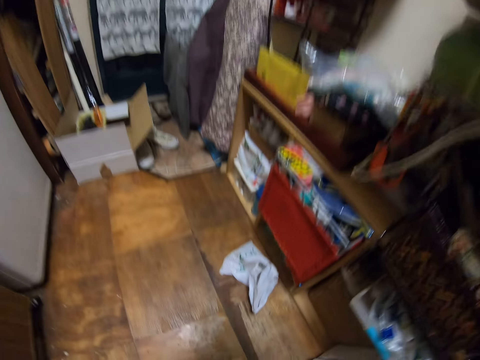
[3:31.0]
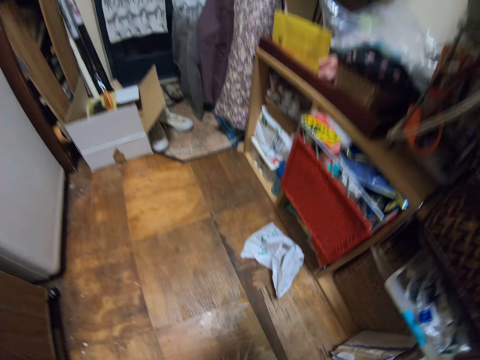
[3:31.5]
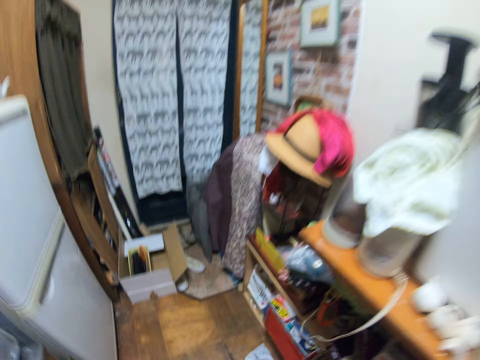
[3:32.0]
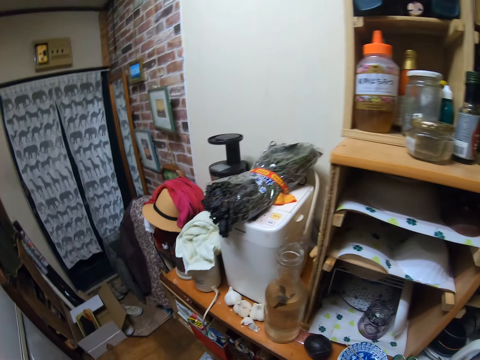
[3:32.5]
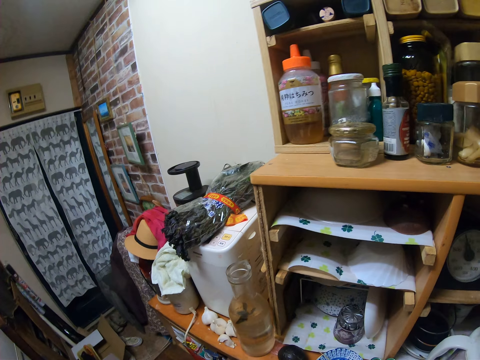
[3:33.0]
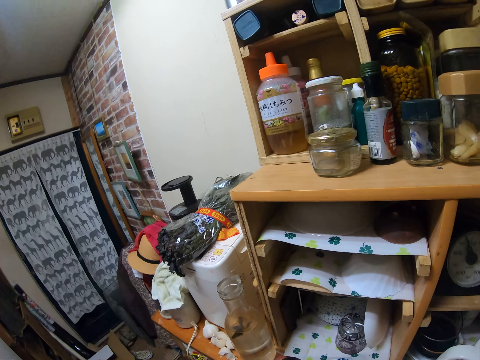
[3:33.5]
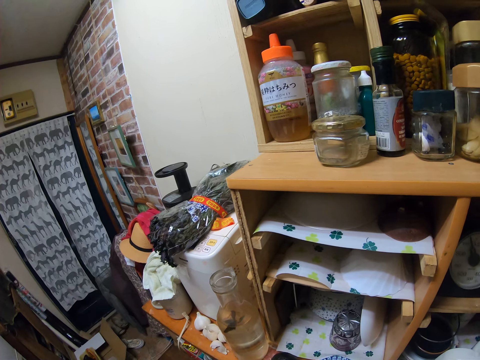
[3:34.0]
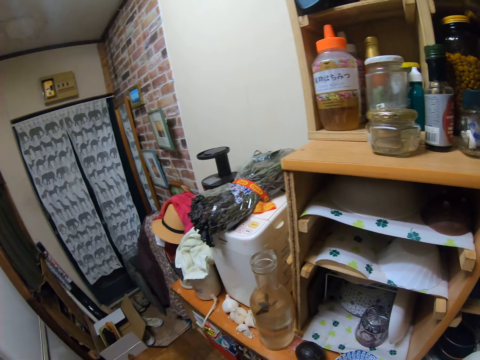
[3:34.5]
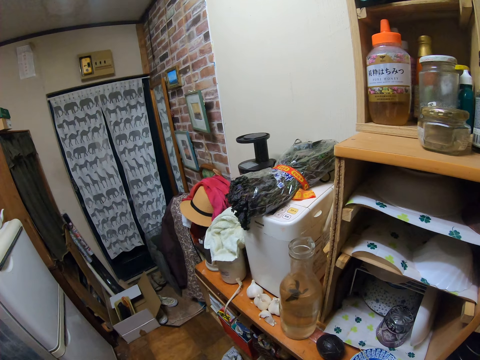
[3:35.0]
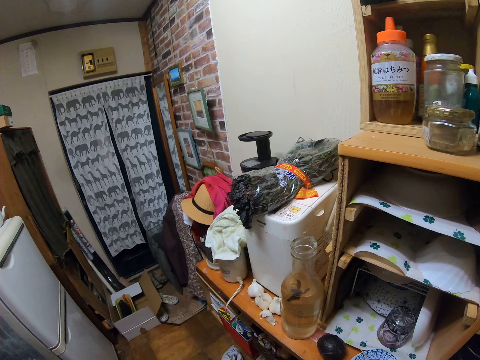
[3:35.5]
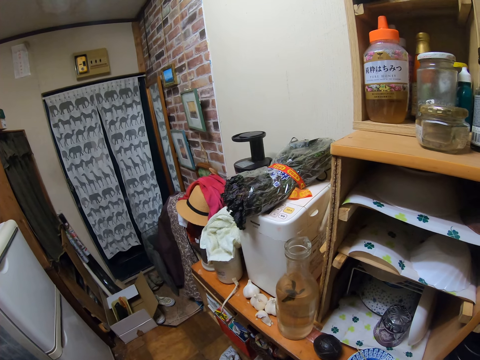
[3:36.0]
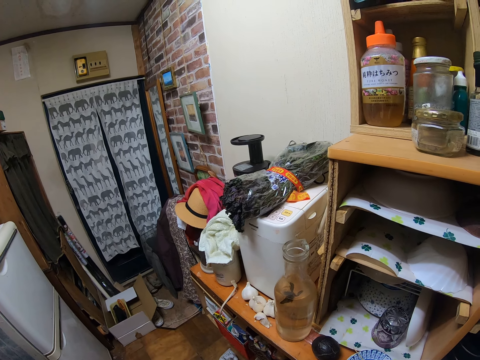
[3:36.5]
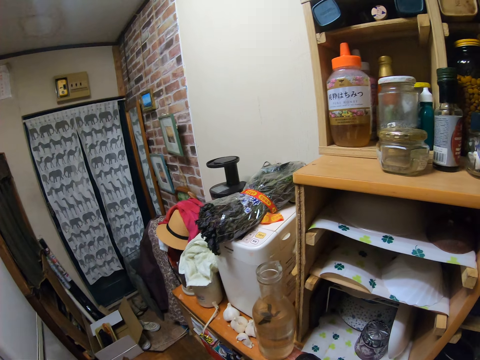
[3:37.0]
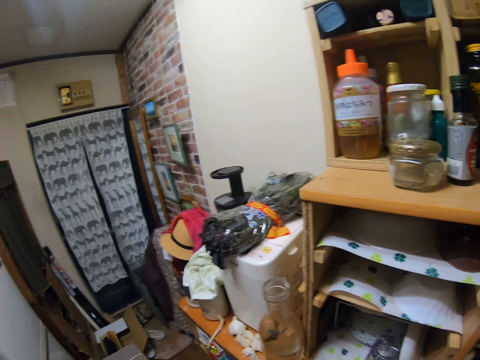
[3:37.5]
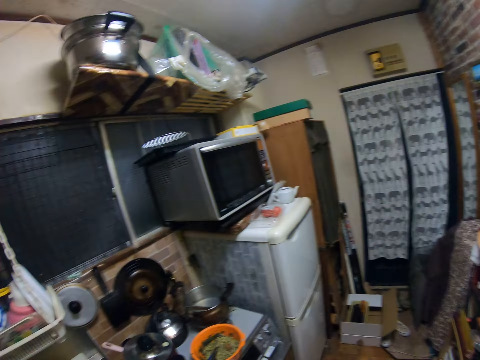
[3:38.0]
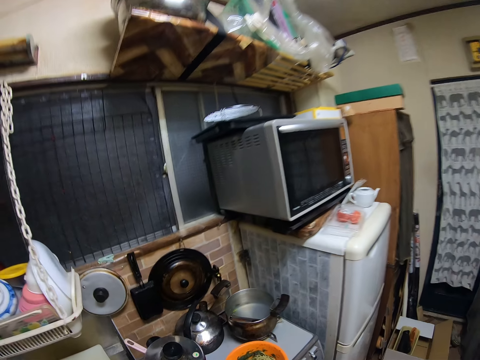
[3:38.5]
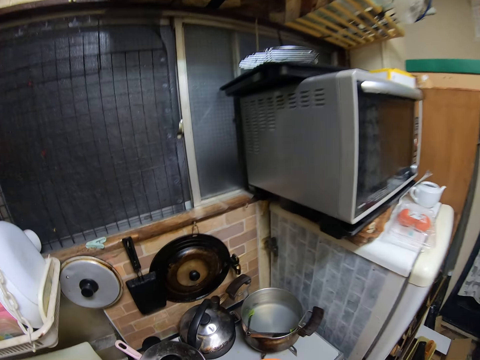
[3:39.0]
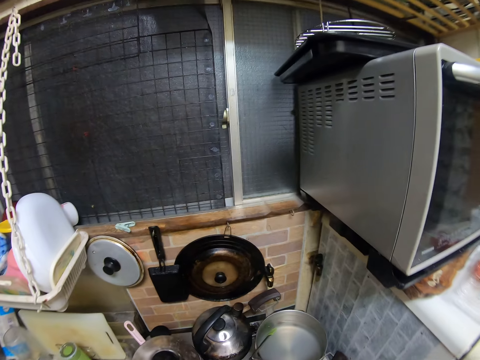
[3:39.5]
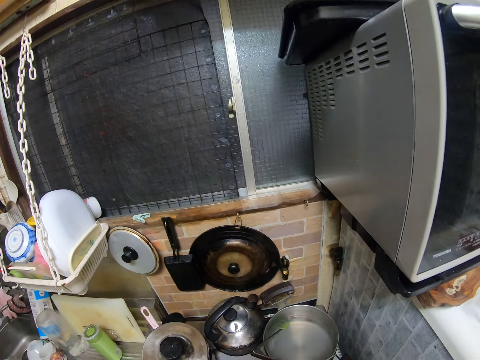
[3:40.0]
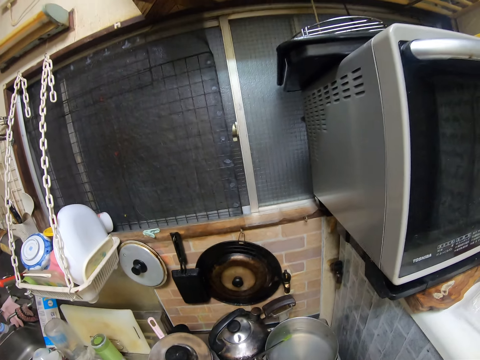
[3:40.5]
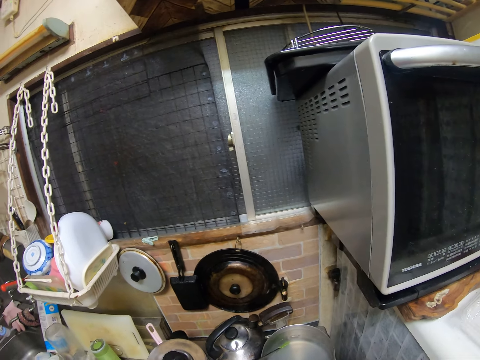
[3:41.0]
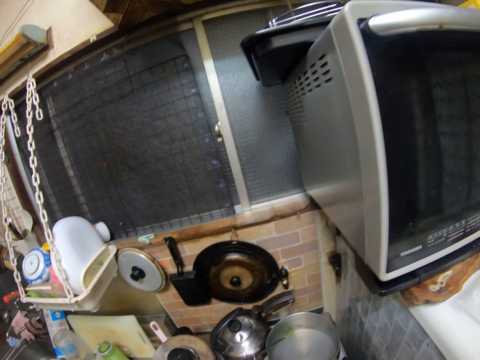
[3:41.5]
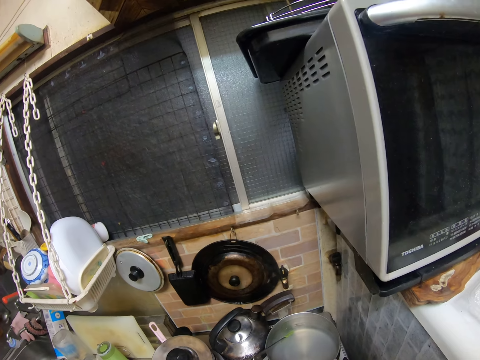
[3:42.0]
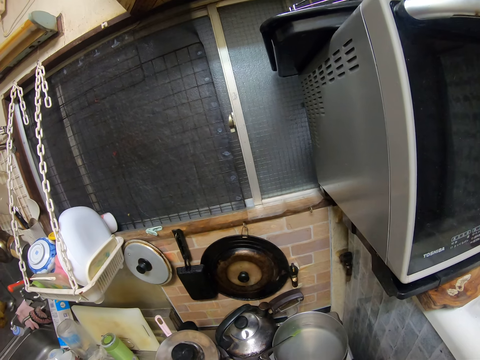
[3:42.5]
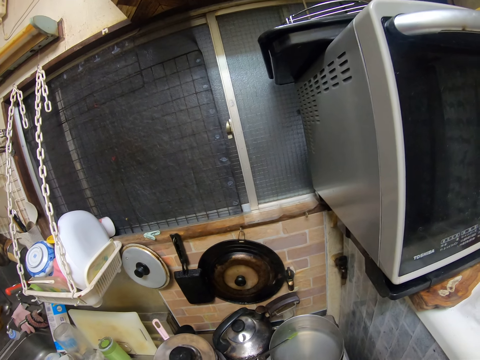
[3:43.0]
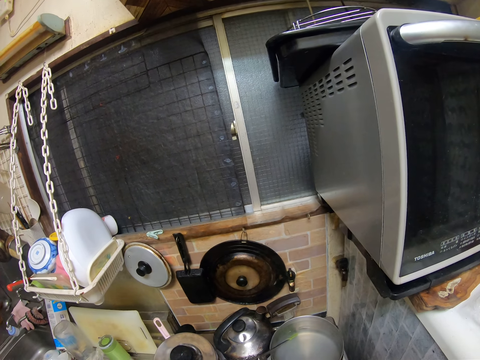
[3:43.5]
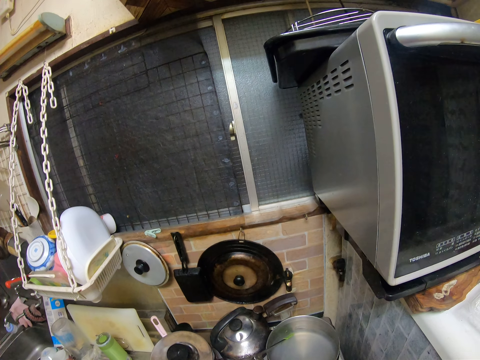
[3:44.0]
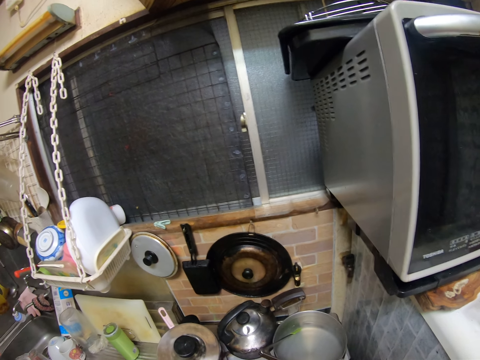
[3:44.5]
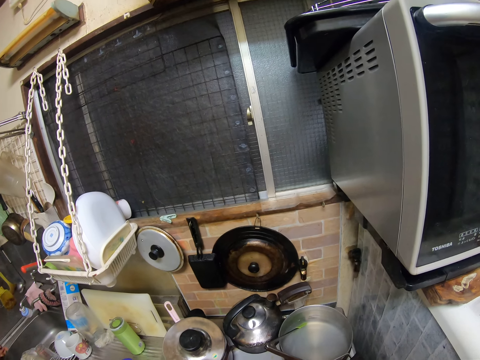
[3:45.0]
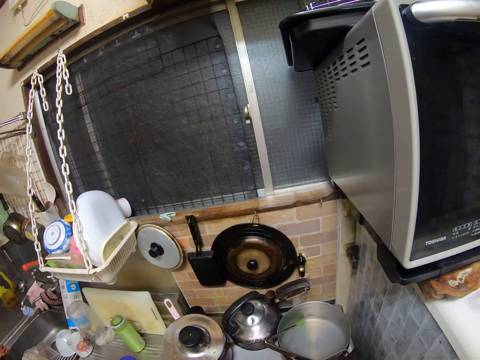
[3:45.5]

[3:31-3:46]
The camera wearer picks up something. They unwrap something. They stir spaghetti.

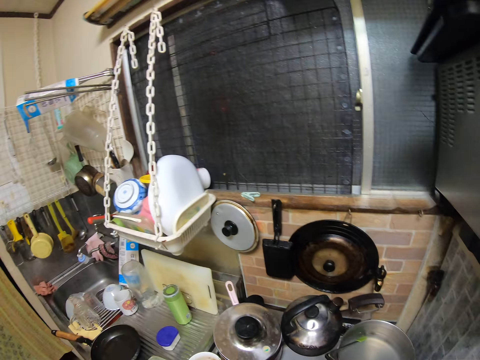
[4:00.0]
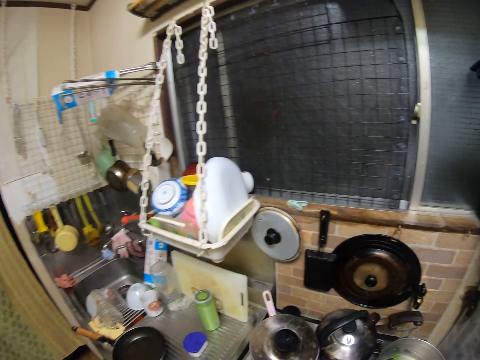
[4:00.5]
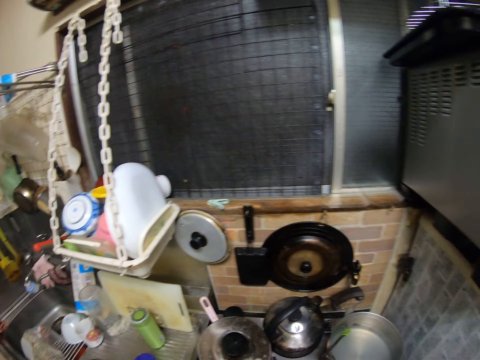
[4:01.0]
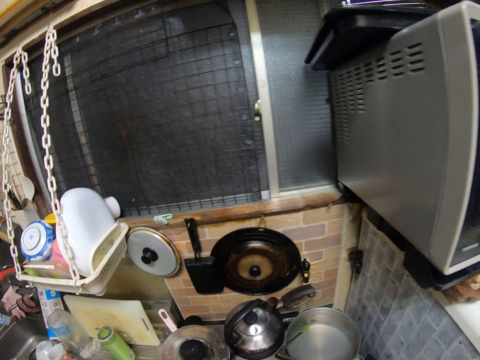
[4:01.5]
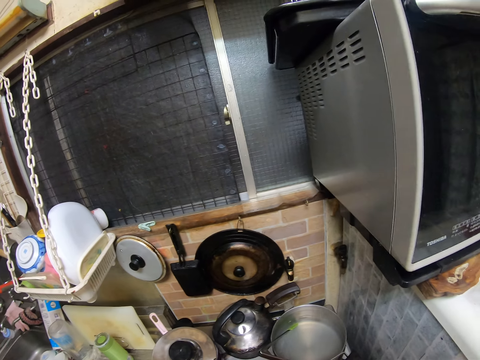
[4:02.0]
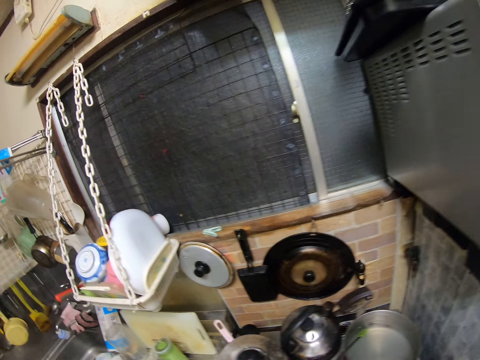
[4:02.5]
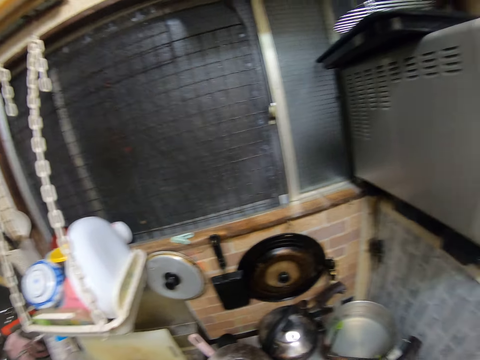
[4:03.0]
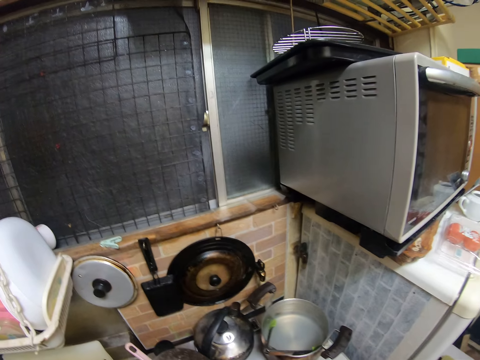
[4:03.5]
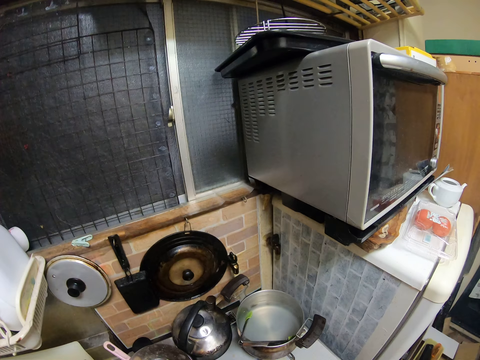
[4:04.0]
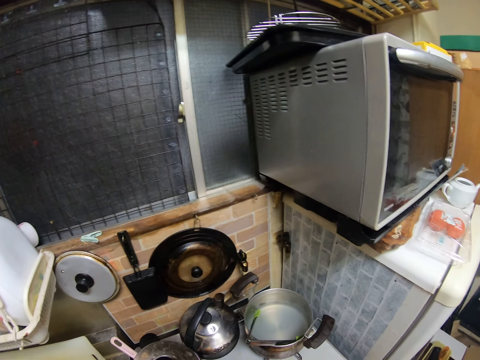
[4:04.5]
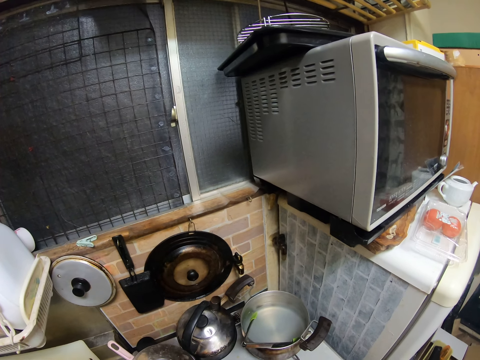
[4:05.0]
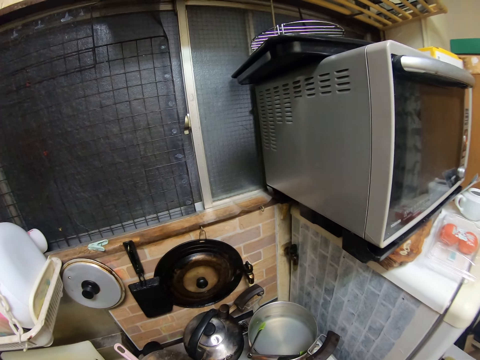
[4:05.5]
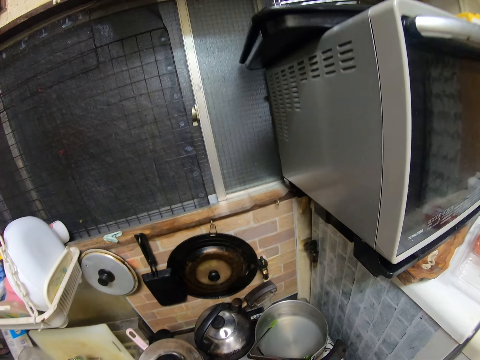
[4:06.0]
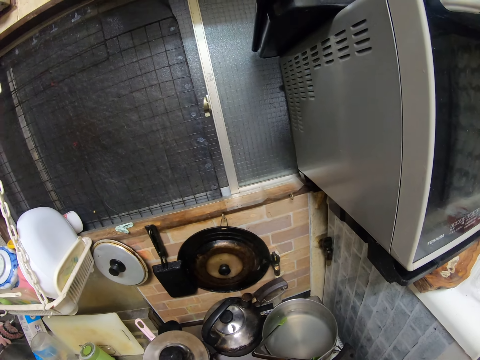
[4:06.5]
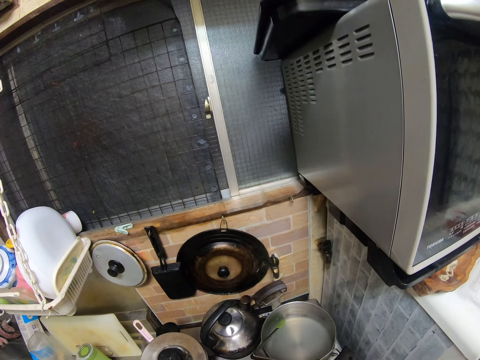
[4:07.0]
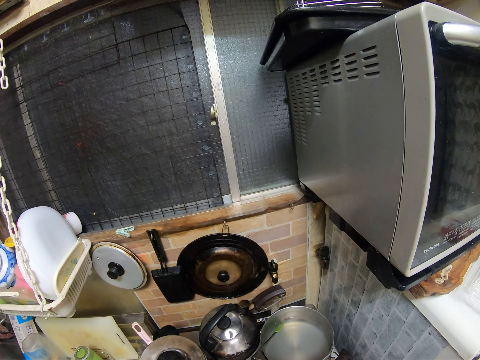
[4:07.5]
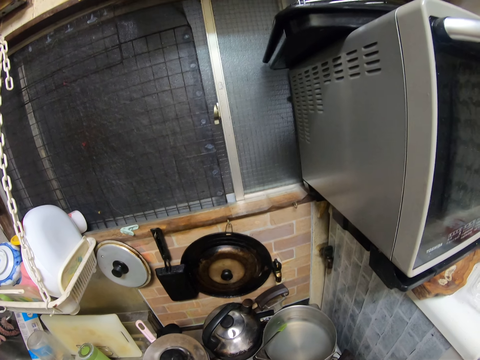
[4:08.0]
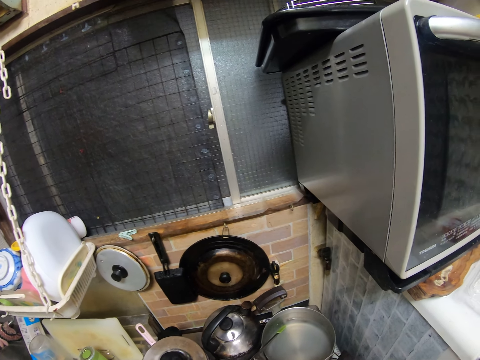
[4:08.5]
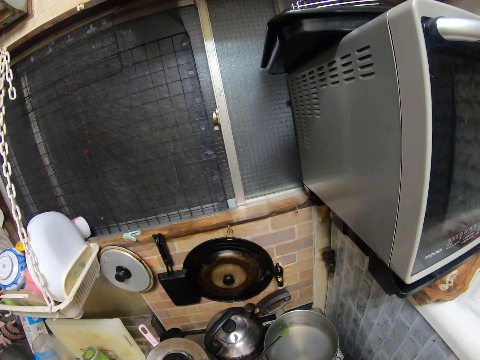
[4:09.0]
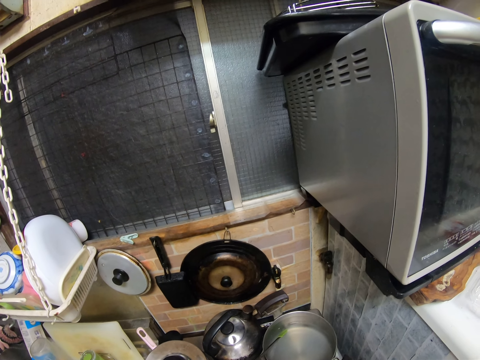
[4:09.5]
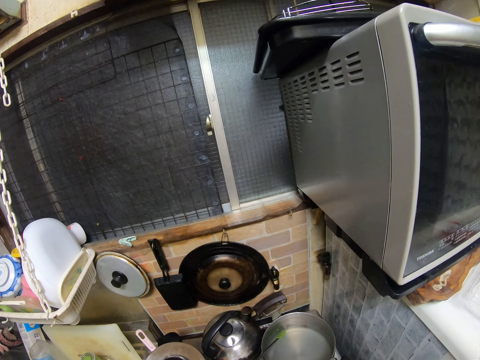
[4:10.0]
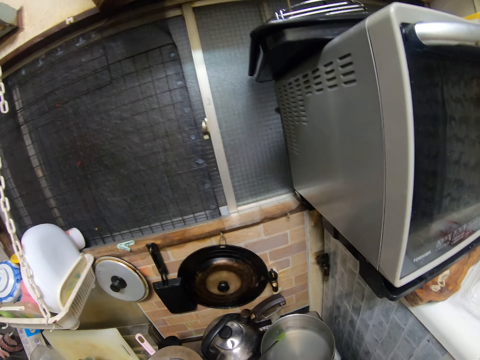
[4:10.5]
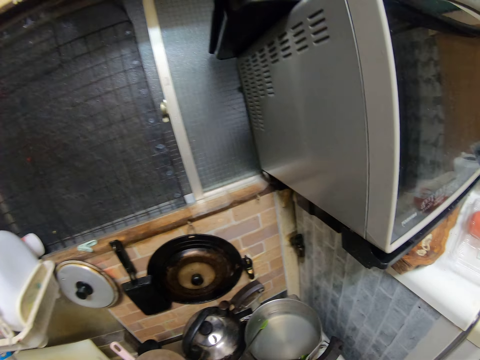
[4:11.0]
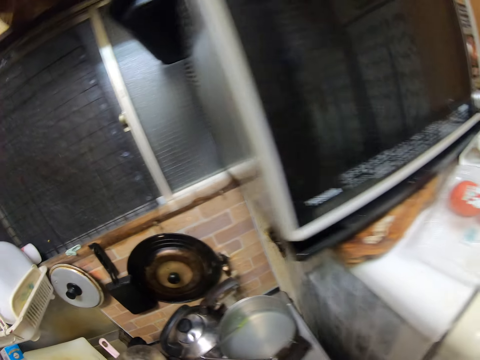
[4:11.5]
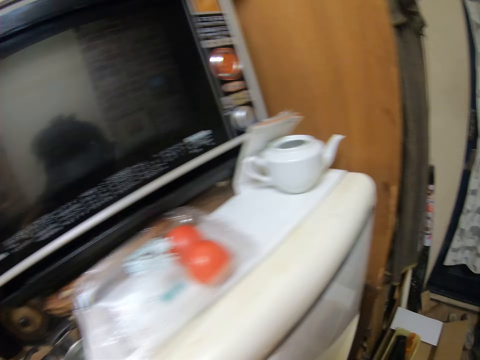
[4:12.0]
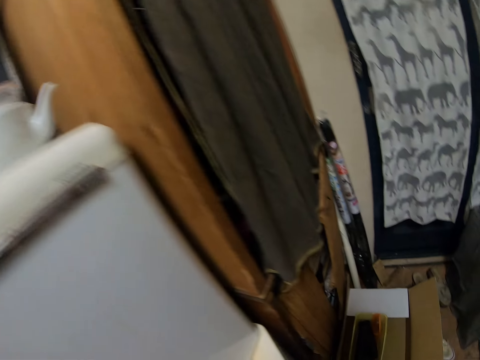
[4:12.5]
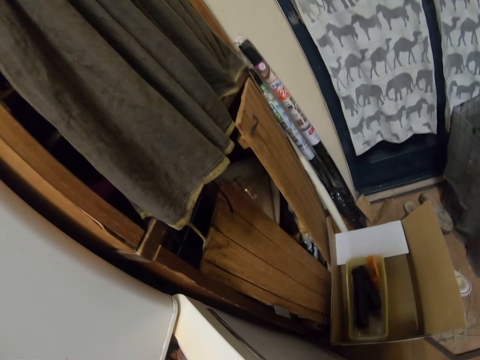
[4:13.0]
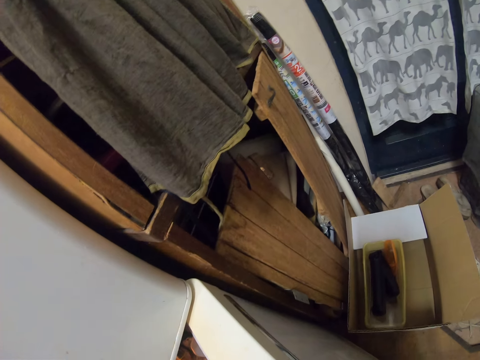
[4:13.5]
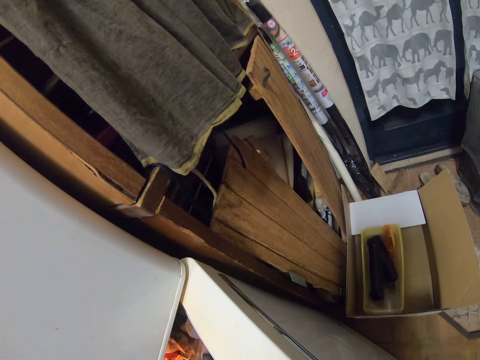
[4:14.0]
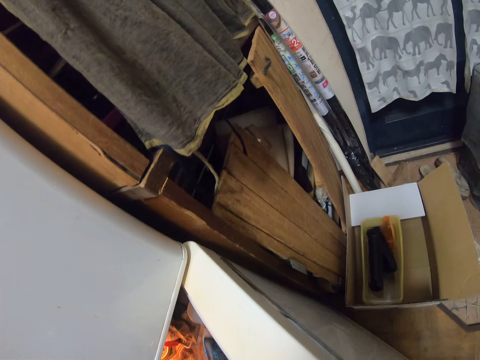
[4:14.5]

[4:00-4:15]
The camera wearer moves a camera. They stir spaghetti. They place chopsticks on a bowl. They open a fridge.
